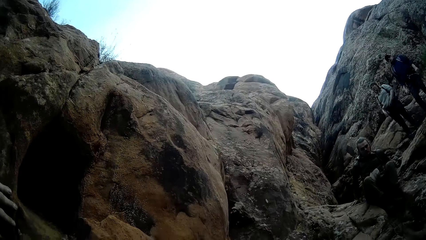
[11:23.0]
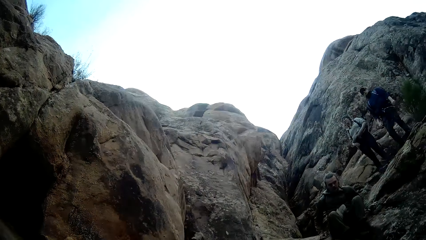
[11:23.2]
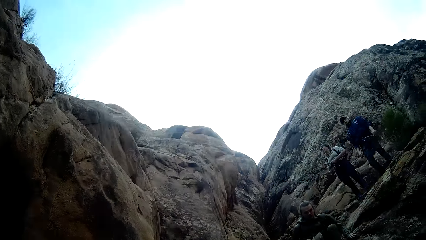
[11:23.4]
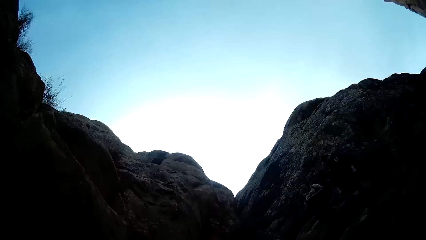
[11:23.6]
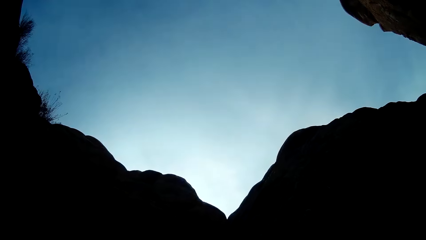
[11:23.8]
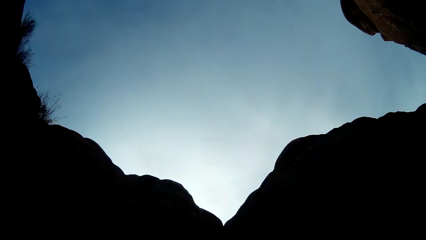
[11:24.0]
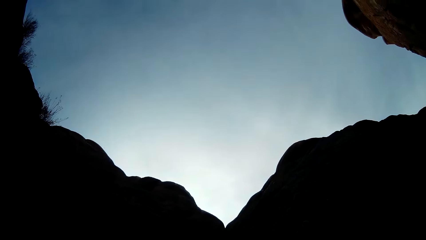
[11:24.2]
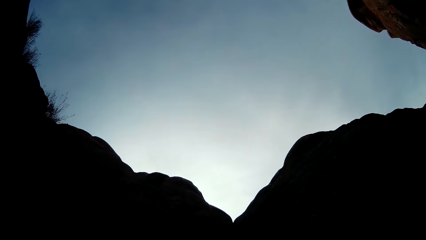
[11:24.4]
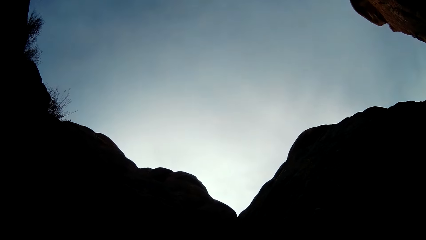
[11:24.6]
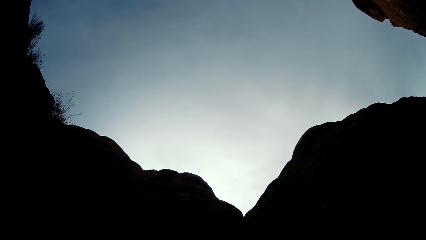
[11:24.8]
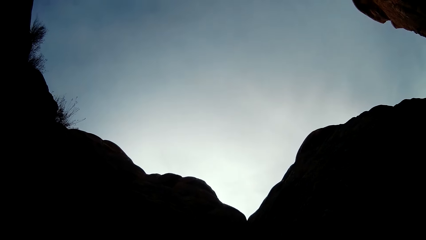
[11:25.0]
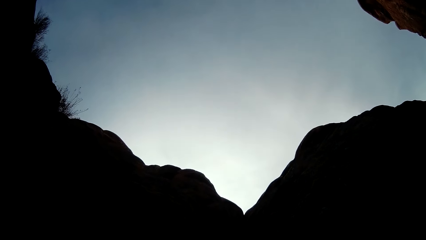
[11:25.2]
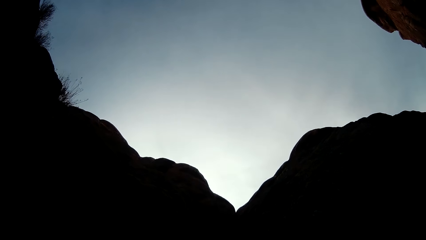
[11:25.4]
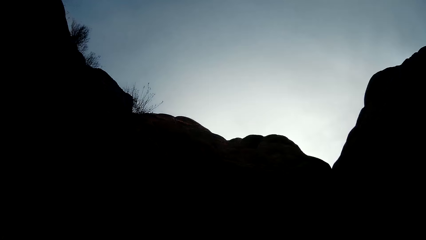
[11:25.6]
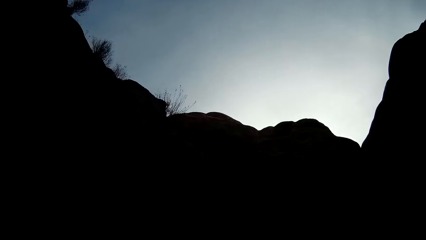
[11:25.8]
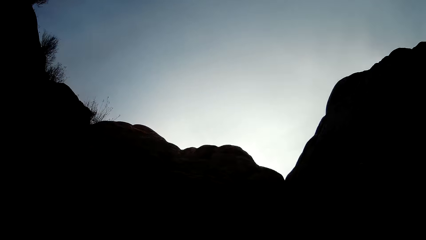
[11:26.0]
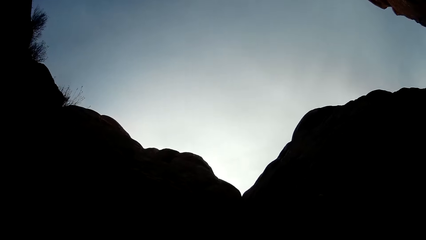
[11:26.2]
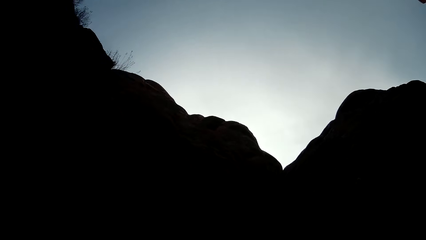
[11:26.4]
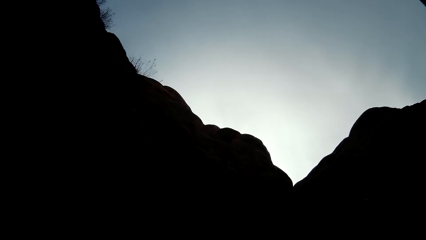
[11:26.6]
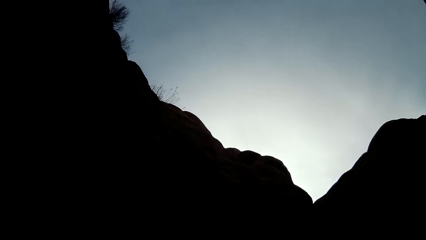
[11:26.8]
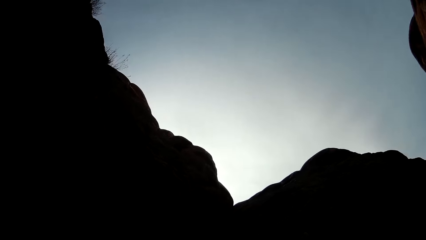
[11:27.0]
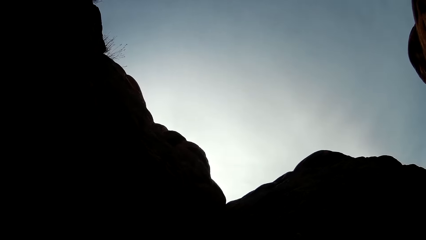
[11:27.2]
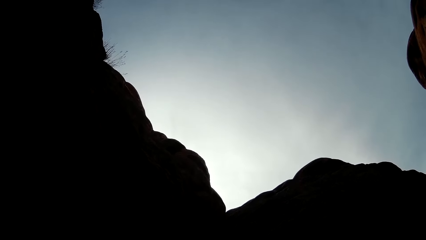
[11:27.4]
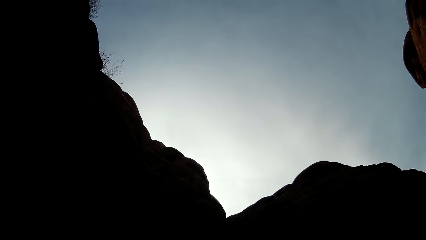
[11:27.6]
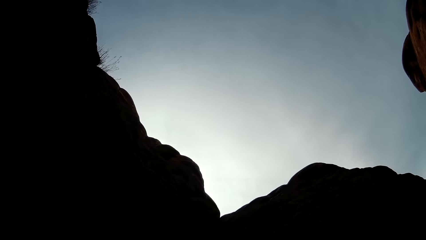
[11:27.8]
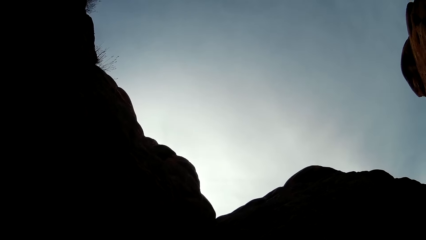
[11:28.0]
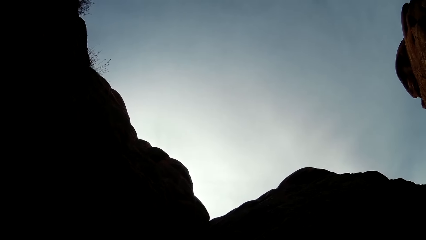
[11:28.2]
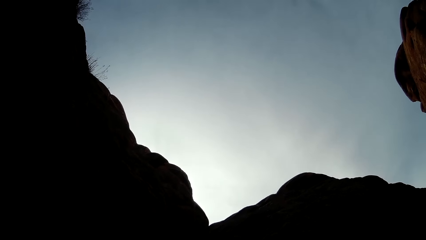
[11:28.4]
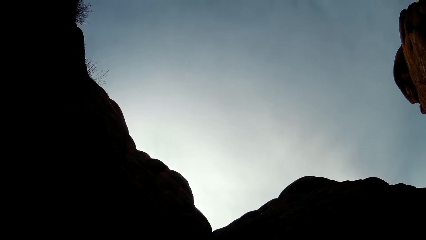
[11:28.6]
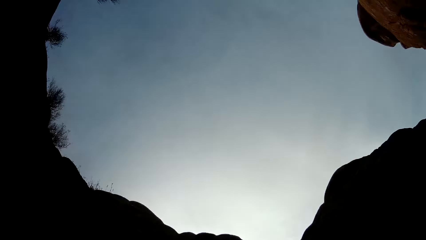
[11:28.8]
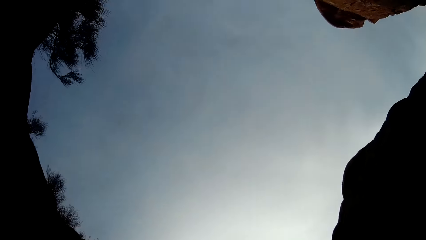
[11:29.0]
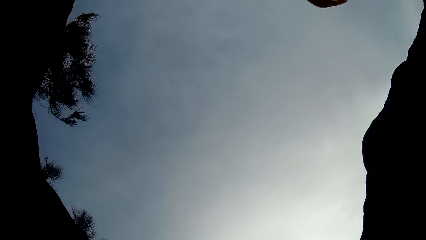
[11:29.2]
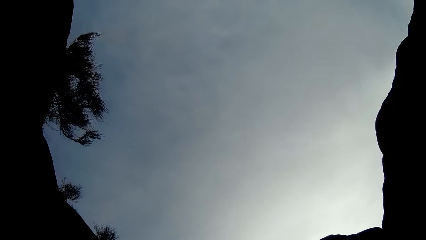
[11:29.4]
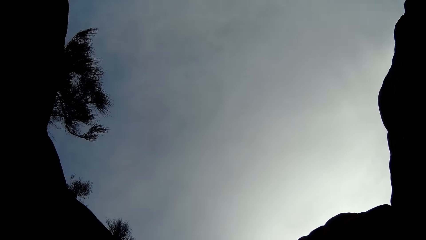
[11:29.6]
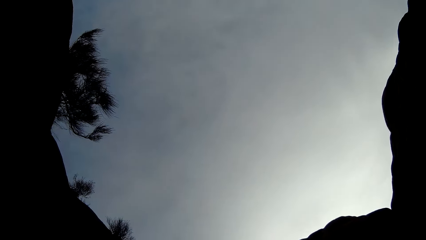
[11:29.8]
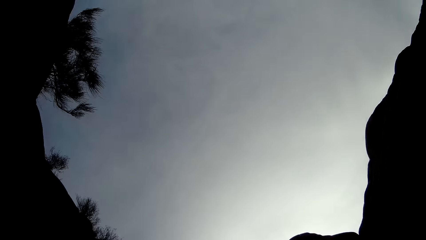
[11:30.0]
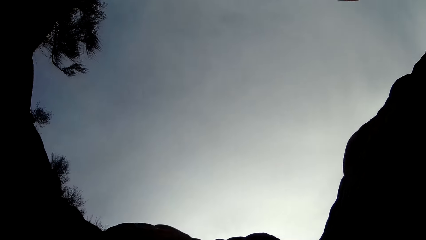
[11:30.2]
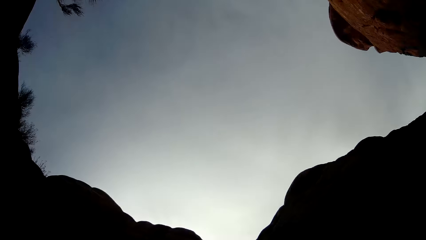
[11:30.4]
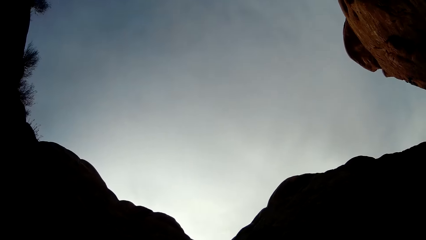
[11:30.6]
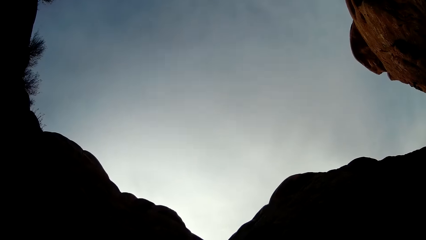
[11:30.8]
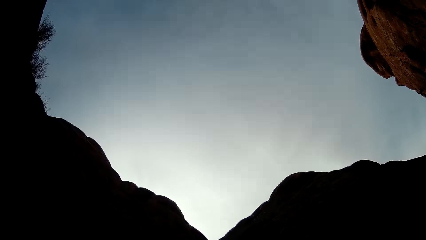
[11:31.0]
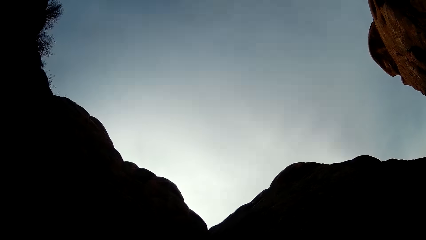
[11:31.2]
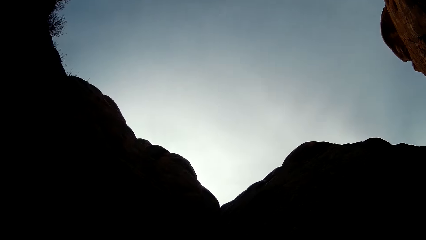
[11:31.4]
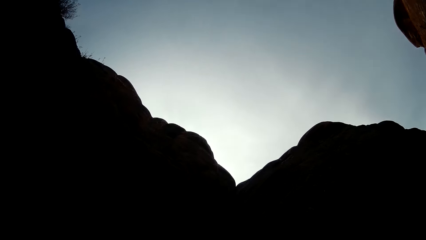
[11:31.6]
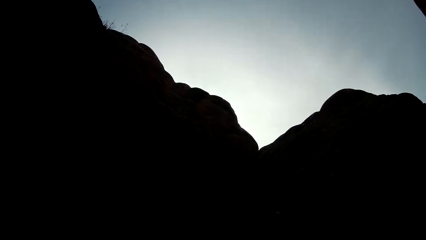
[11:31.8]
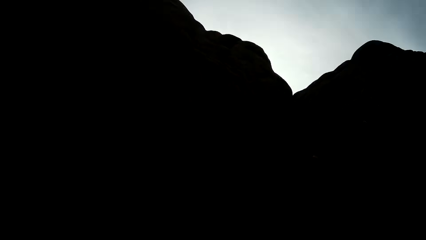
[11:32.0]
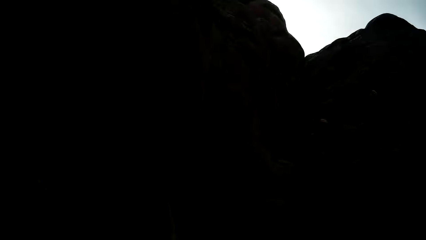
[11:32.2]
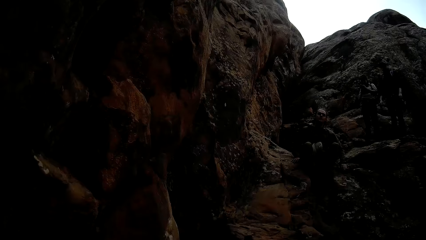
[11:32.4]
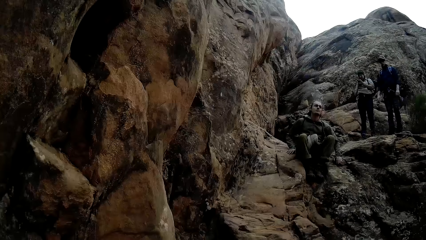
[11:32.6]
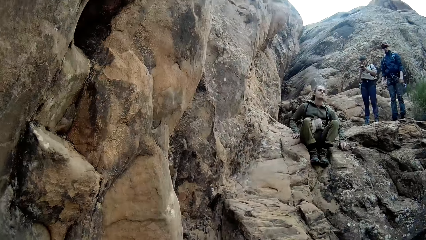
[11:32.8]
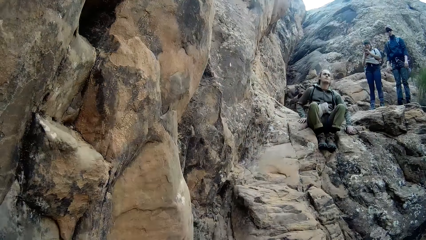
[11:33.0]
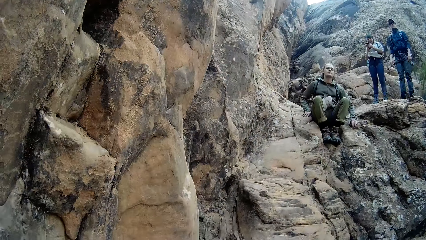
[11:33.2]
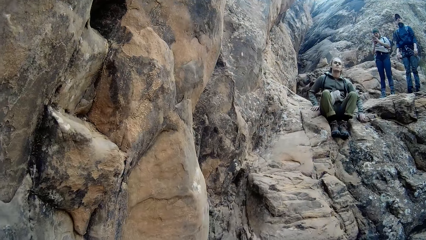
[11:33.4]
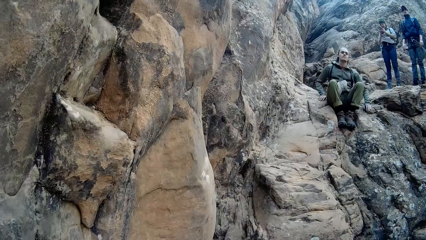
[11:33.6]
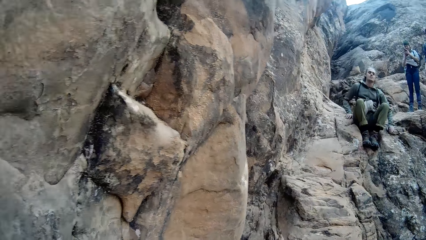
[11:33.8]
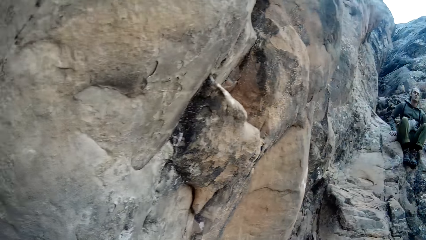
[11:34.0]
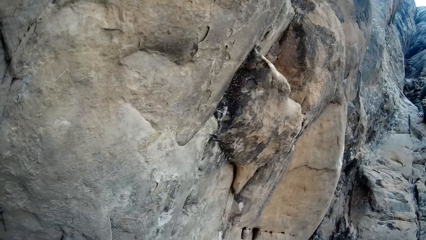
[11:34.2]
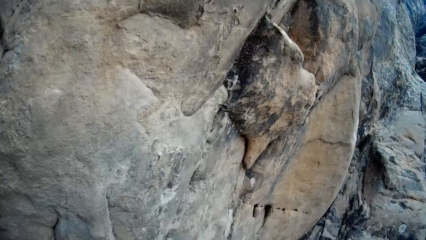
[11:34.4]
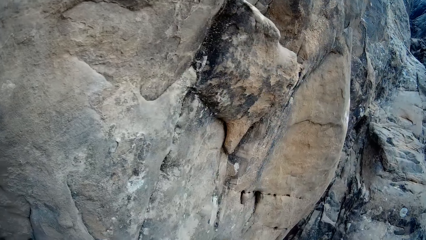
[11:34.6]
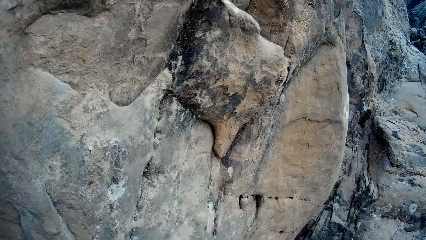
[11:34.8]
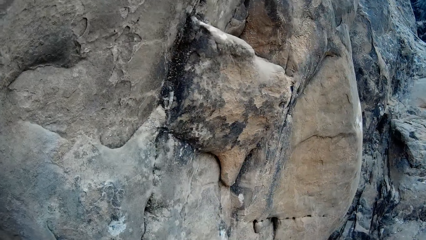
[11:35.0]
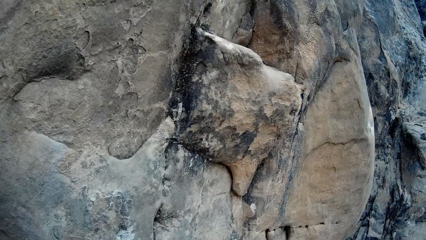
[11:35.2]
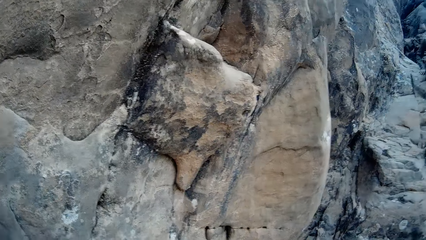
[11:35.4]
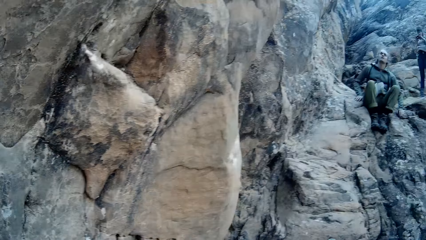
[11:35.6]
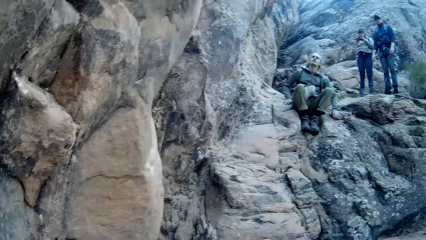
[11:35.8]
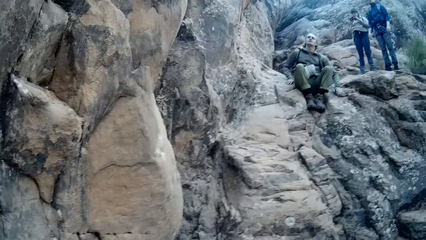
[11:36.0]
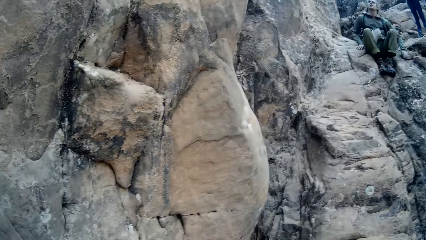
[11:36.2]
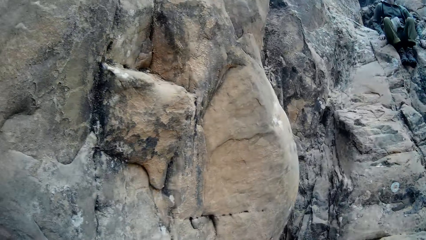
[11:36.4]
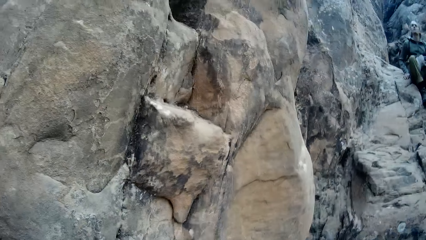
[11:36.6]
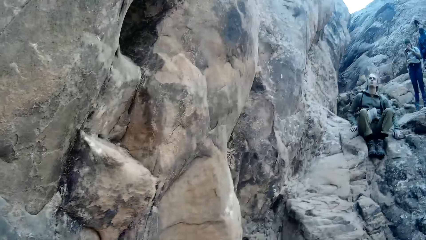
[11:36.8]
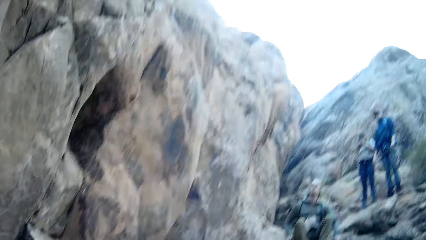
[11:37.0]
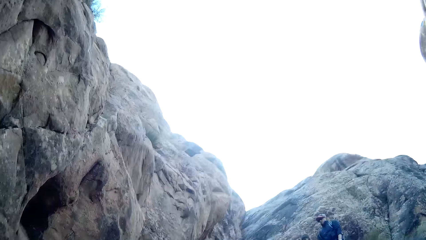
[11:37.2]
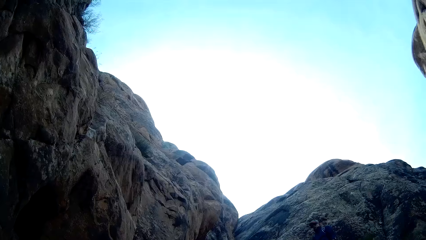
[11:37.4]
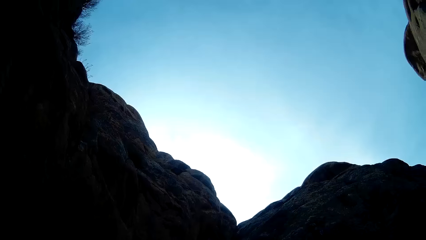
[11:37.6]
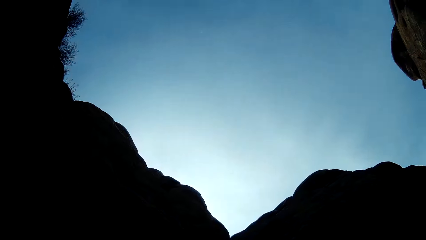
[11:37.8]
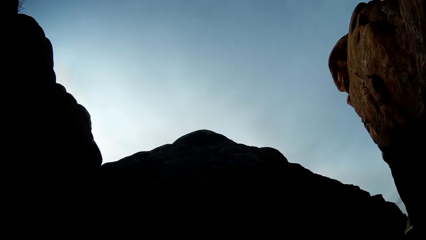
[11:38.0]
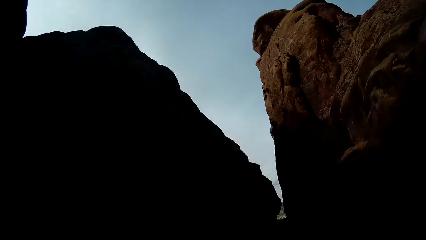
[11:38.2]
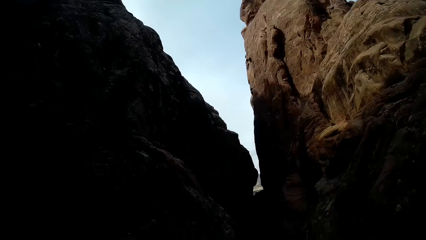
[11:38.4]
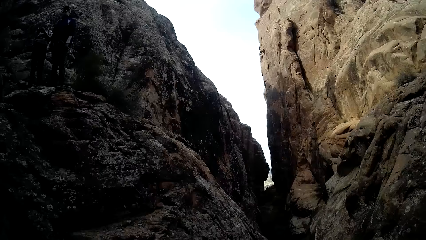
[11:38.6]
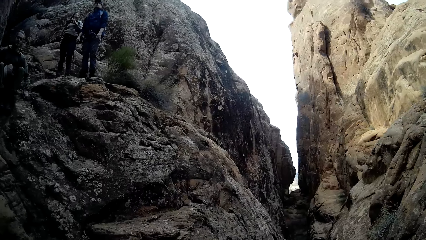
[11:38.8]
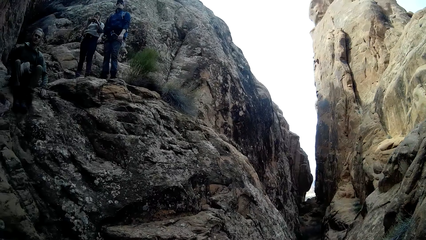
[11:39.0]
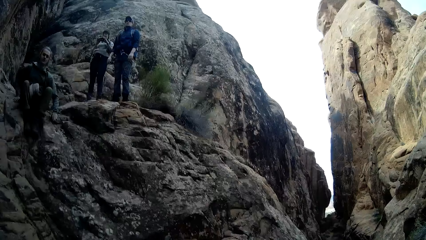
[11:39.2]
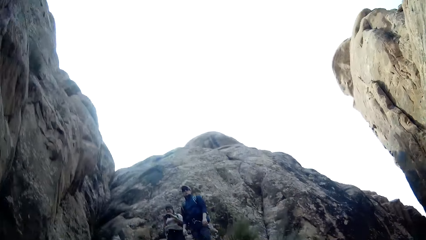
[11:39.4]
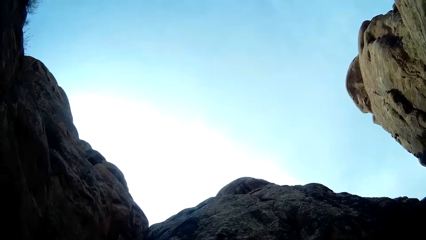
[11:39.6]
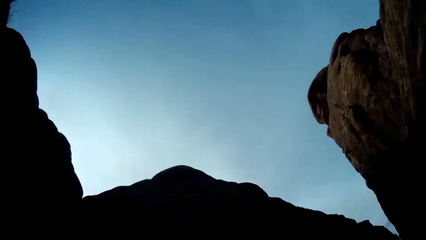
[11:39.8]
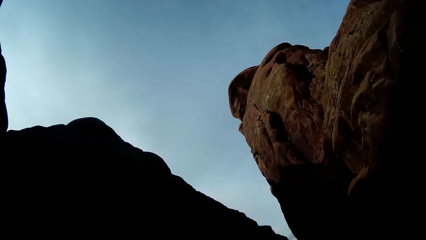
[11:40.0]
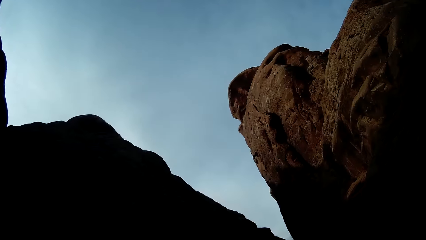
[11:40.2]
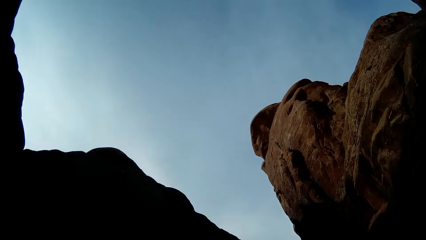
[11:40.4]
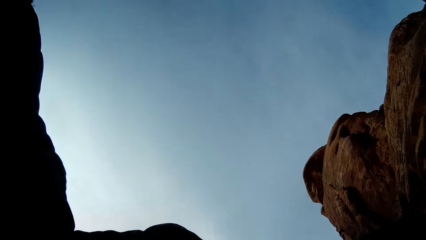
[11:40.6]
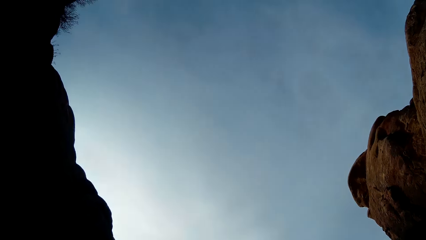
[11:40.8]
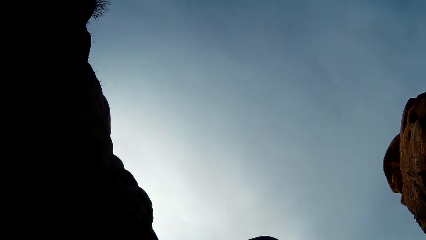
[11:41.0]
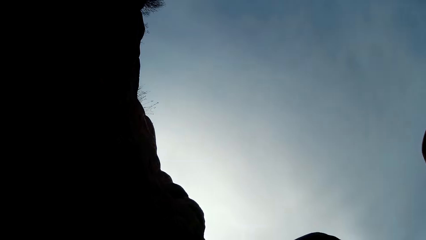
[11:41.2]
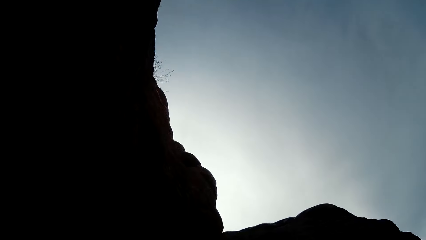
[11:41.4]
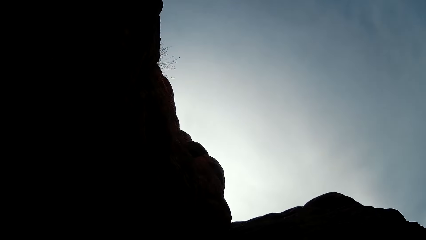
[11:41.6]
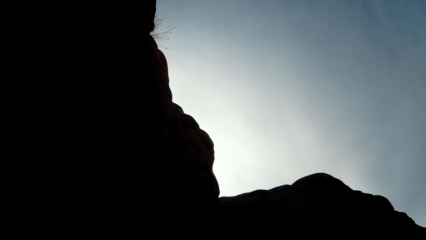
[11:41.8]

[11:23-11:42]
The camera wearer looks around the area.
